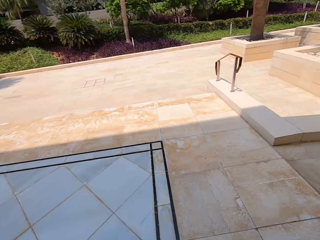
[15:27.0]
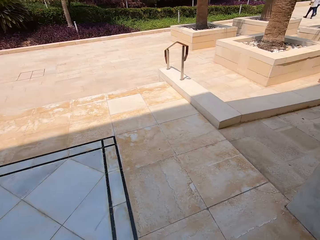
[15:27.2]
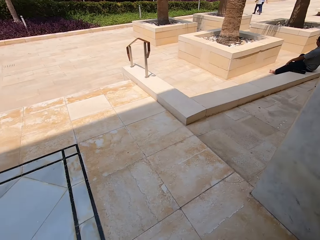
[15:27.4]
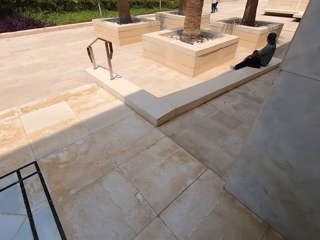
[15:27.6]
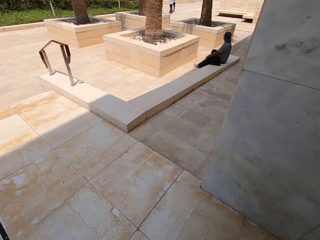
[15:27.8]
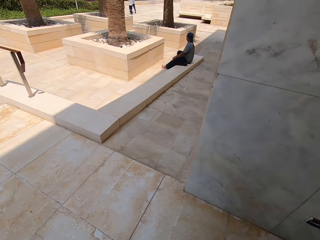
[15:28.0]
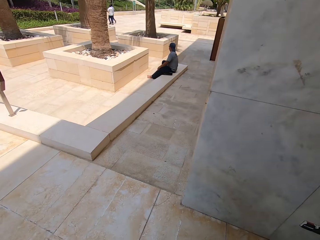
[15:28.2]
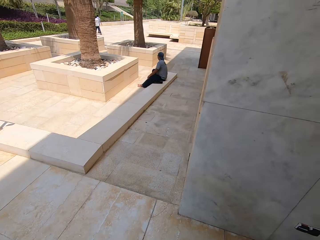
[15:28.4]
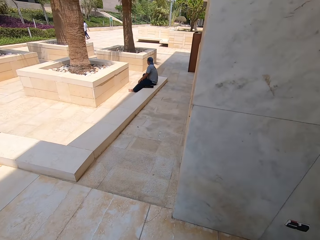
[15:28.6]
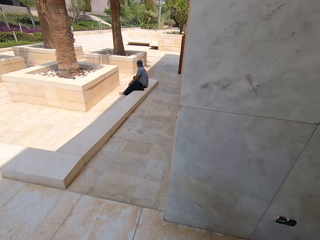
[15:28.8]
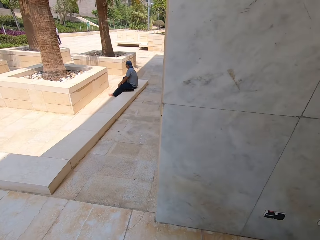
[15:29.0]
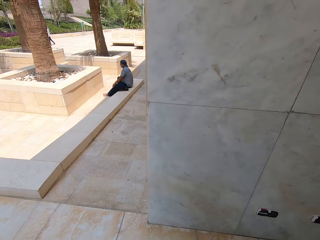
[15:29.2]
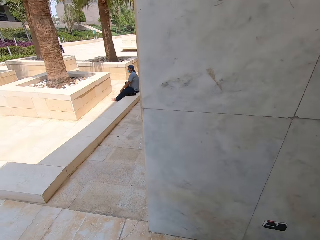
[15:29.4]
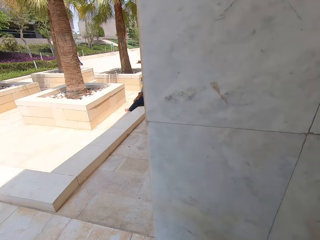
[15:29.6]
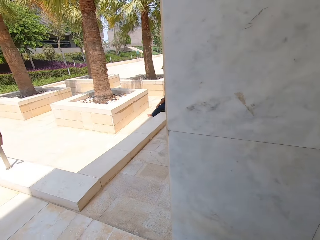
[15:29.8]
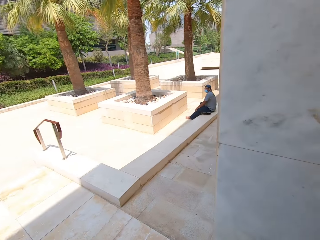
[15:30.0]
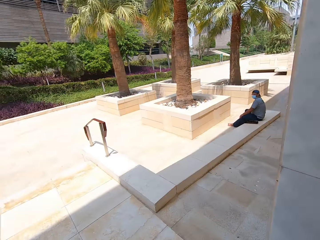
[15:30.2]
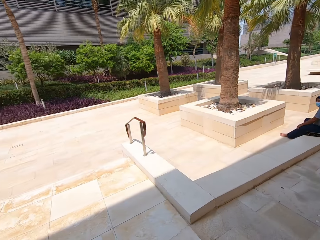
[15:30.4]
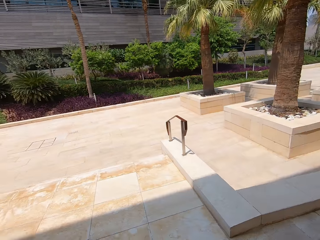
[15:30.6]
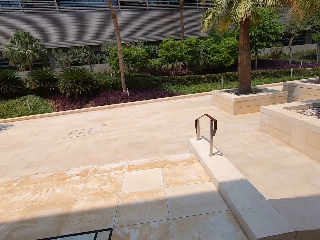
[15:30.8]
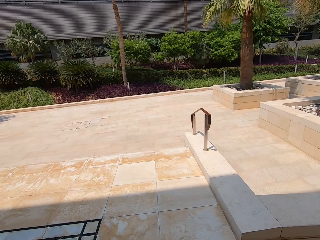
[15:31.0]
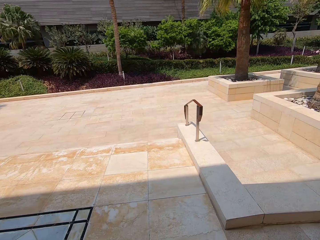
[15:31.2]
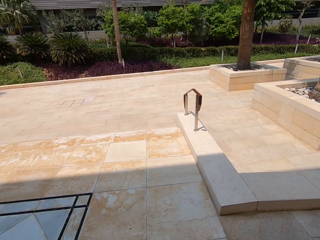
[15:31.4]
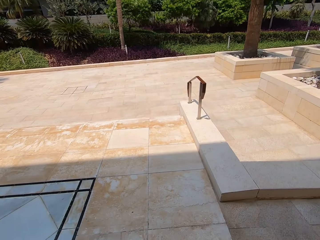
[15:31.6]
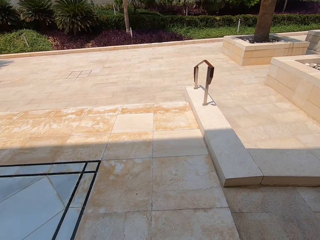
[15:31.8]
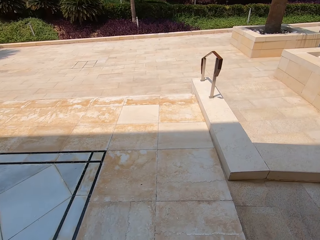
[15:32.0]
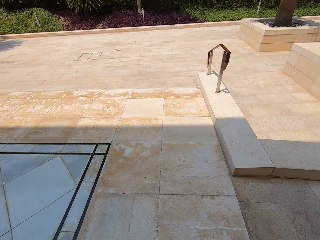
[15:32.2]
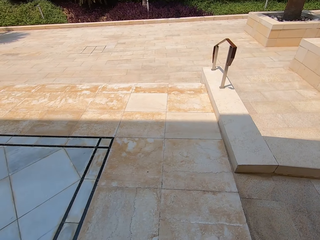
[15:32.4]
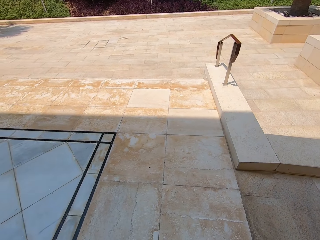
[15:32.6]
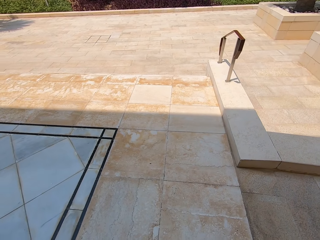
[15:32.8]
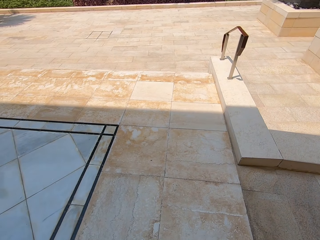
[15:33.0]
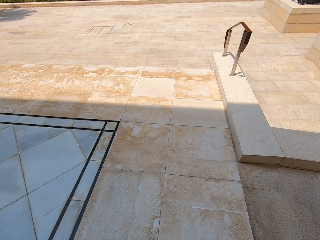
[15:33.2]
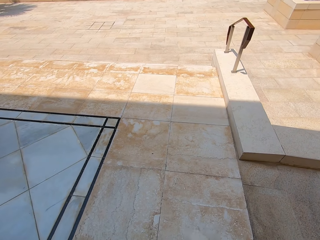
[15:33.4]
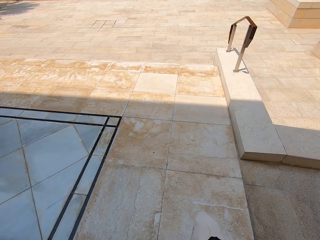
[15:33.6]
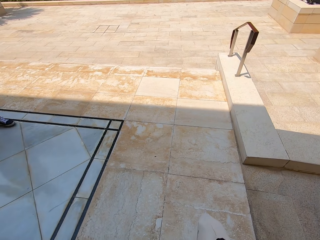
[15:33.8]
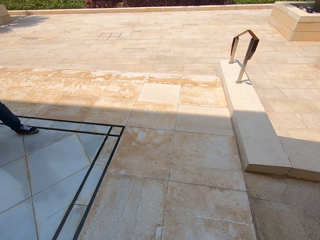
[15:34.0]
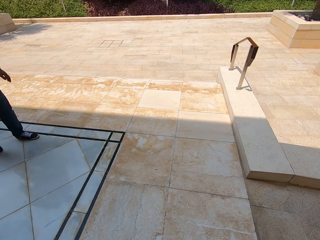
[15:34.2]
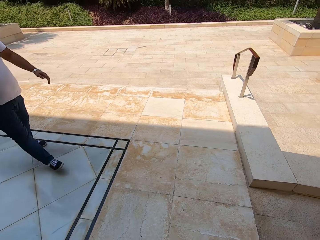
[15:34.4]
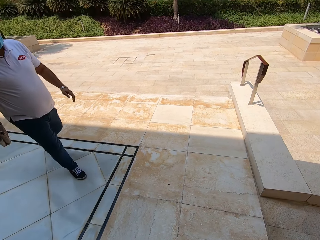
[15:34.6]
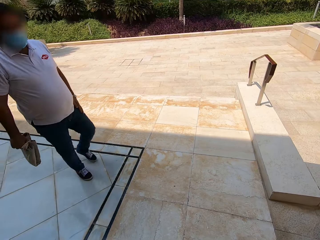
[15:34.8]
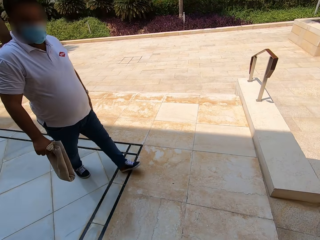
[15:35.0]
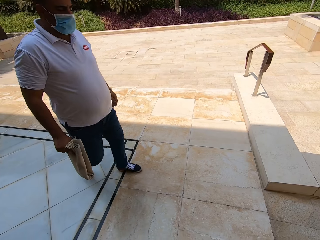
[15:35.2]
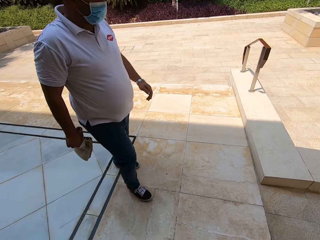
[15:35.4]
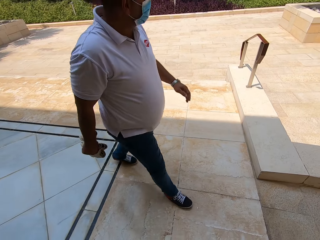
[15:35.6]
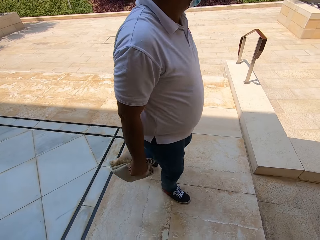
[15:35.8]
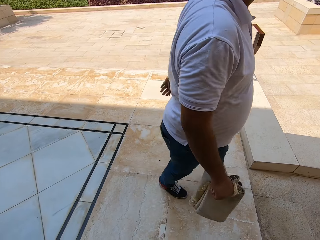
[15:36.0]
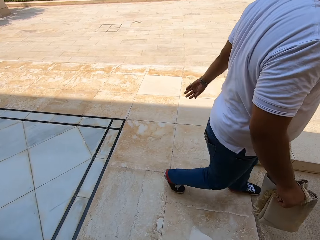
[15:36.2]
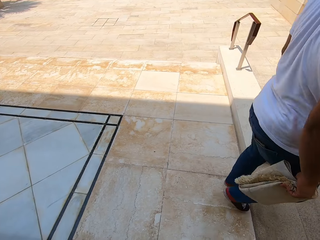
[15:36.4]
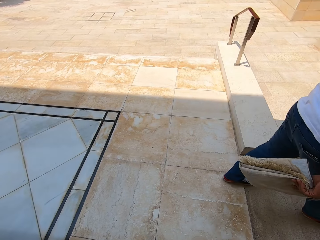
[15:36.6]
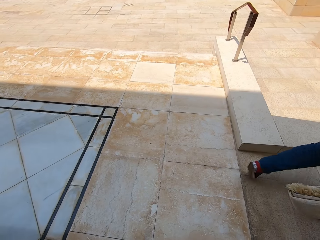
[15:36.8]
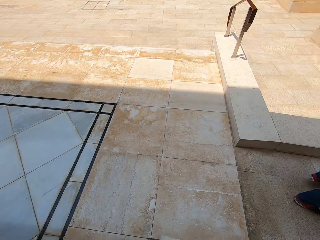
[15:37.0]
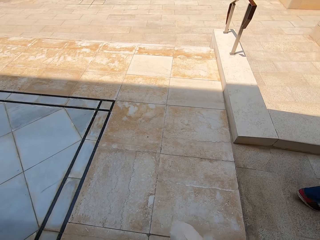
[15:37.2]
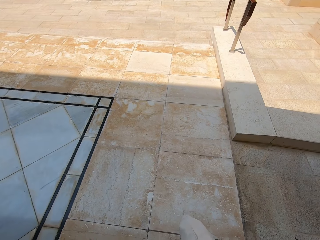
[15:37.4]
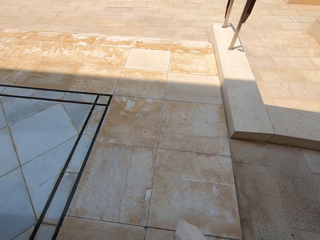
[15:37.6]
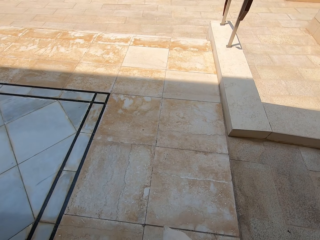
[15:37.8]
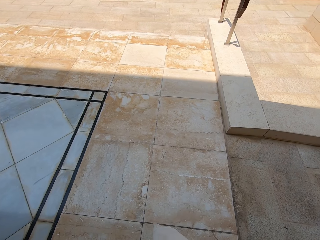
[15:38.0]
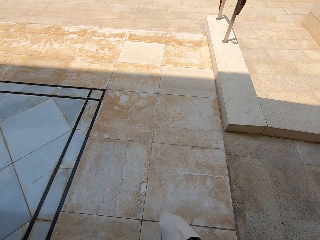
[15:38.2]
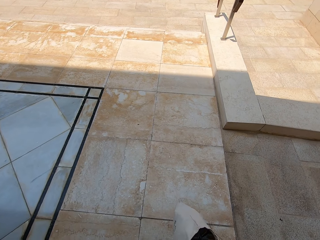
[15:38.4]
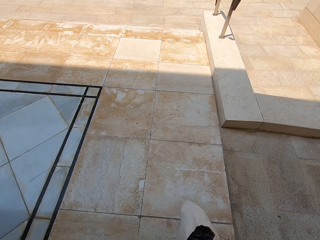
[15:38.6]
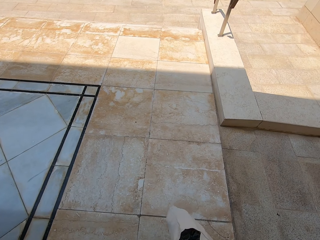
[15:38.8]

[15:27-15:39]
The camera wearer looks around. A man walks in front of the camera wearer.

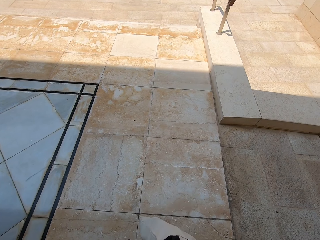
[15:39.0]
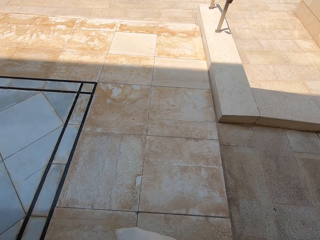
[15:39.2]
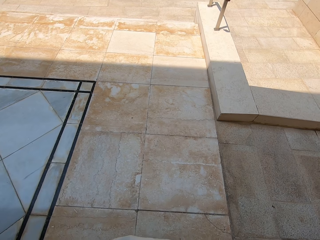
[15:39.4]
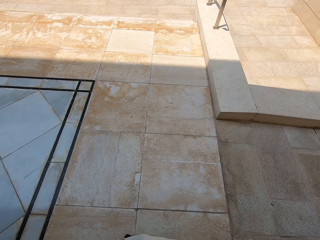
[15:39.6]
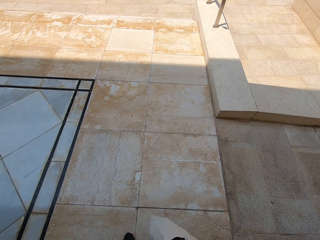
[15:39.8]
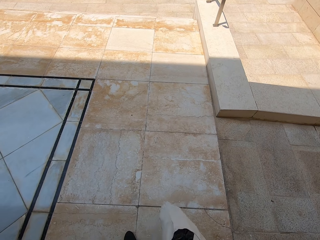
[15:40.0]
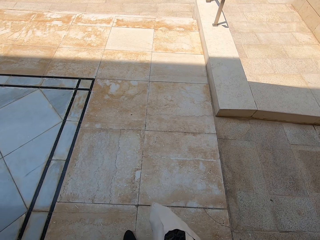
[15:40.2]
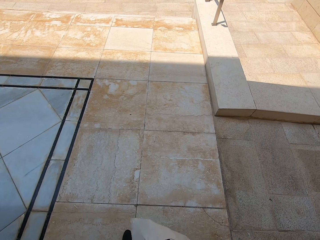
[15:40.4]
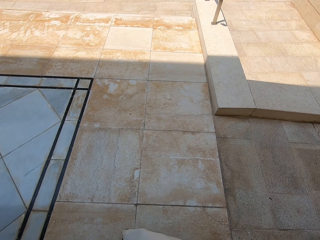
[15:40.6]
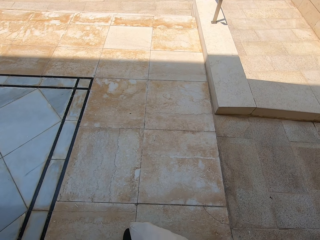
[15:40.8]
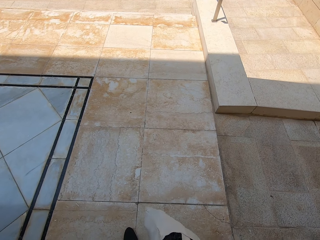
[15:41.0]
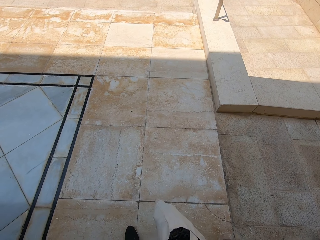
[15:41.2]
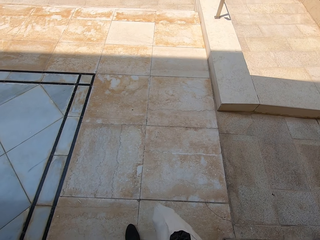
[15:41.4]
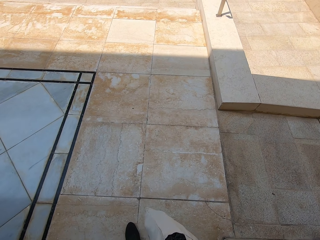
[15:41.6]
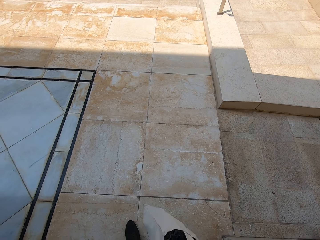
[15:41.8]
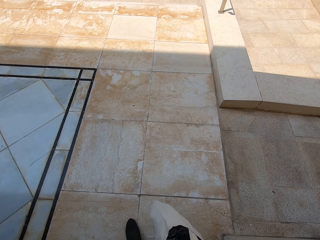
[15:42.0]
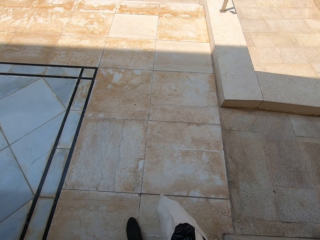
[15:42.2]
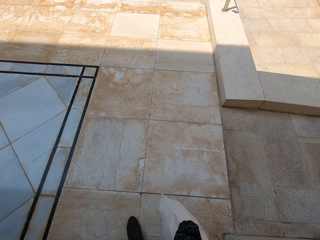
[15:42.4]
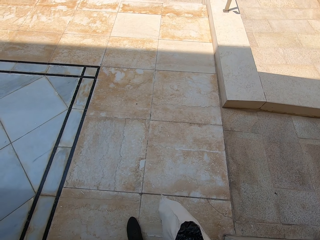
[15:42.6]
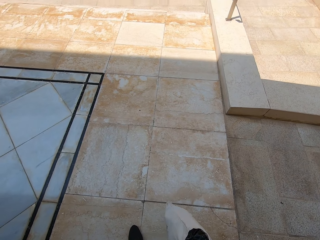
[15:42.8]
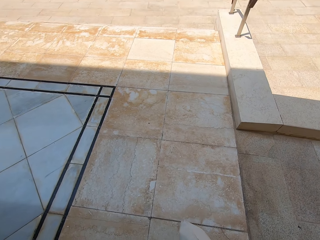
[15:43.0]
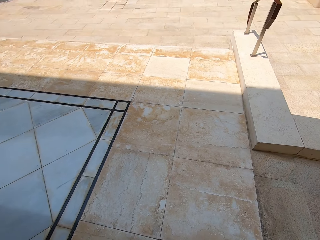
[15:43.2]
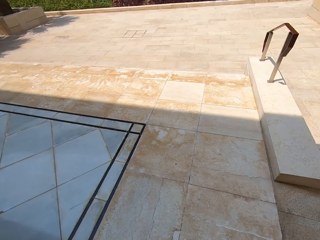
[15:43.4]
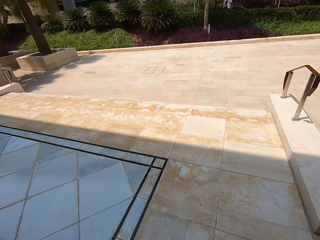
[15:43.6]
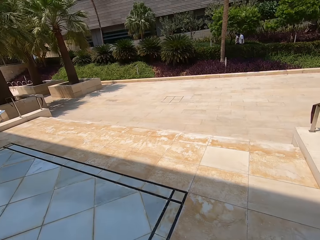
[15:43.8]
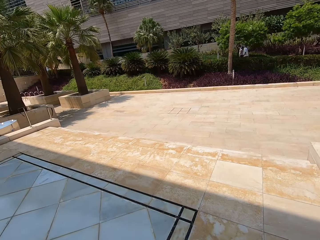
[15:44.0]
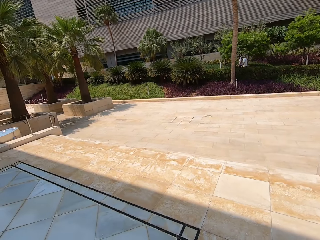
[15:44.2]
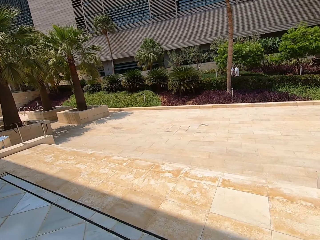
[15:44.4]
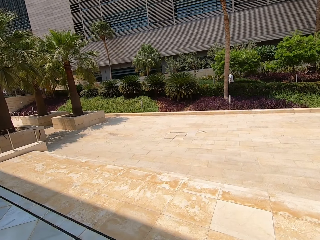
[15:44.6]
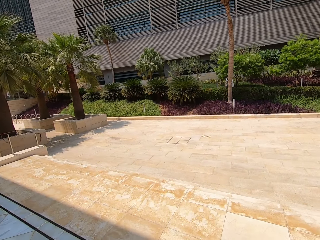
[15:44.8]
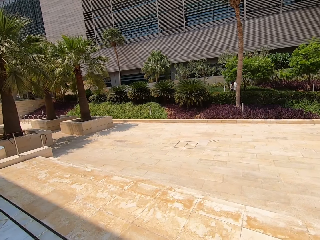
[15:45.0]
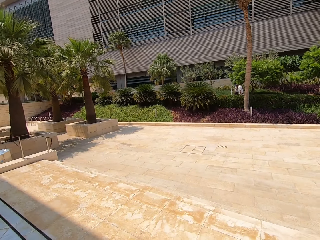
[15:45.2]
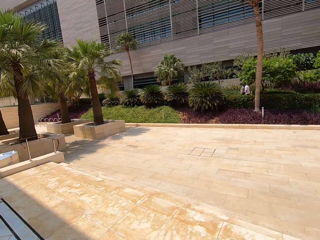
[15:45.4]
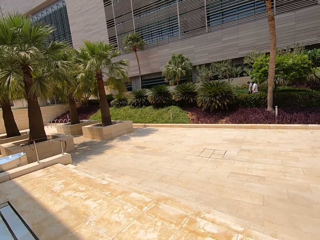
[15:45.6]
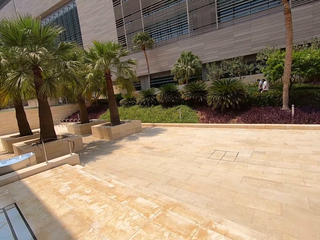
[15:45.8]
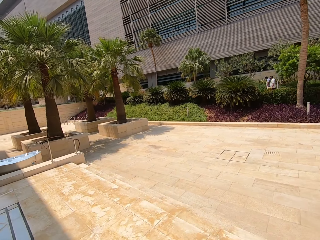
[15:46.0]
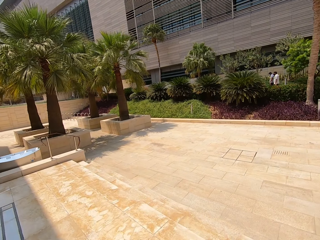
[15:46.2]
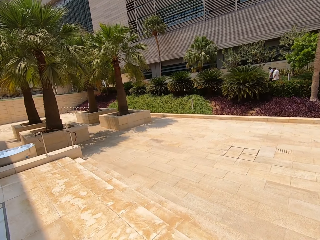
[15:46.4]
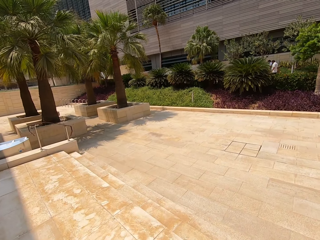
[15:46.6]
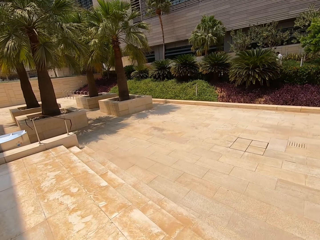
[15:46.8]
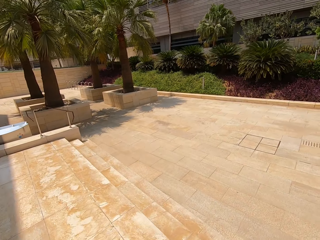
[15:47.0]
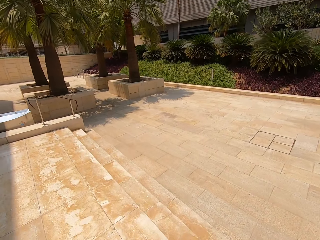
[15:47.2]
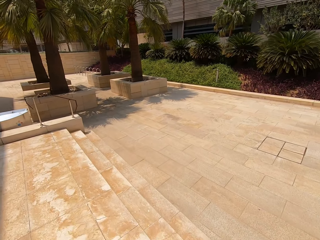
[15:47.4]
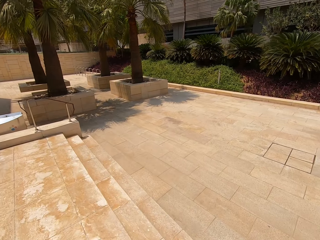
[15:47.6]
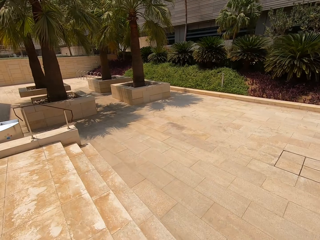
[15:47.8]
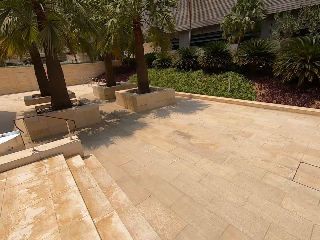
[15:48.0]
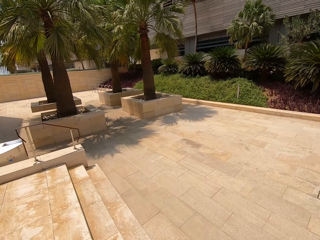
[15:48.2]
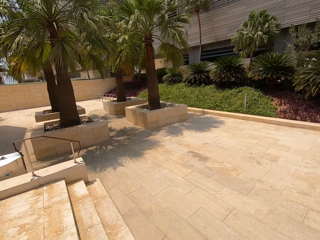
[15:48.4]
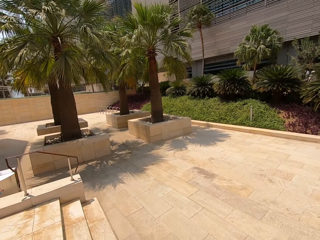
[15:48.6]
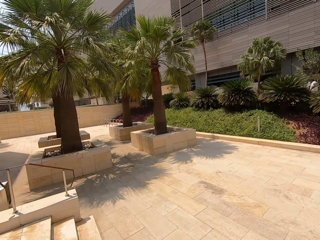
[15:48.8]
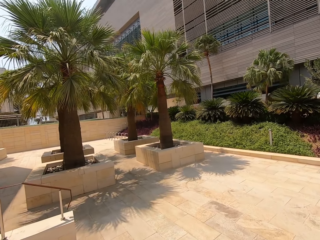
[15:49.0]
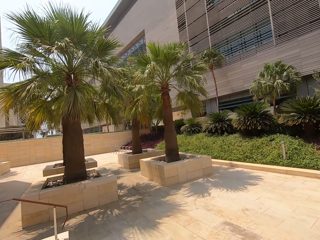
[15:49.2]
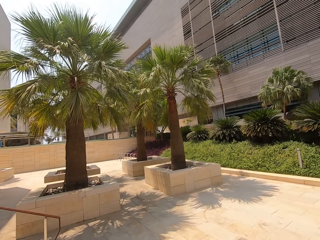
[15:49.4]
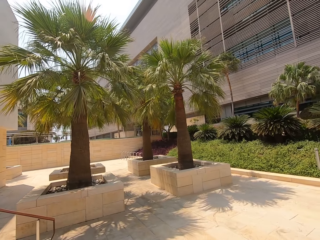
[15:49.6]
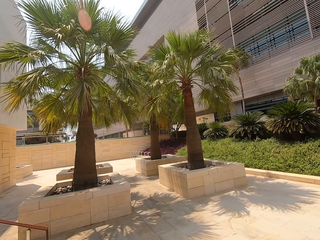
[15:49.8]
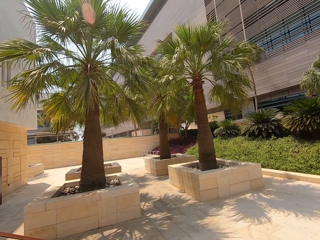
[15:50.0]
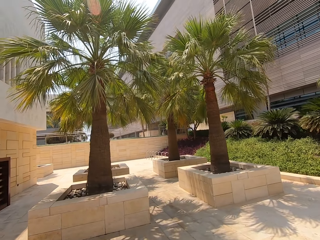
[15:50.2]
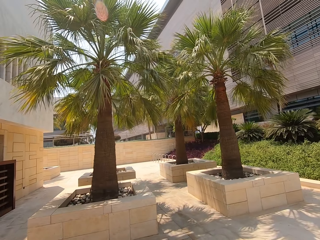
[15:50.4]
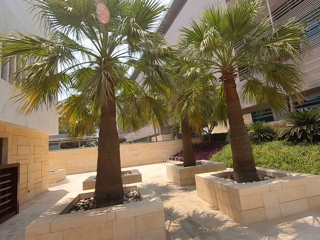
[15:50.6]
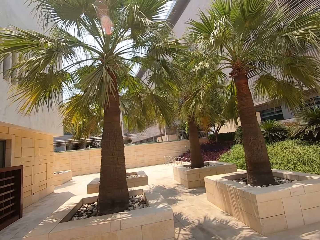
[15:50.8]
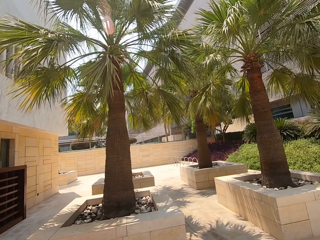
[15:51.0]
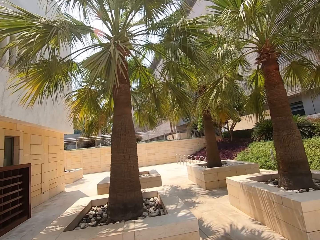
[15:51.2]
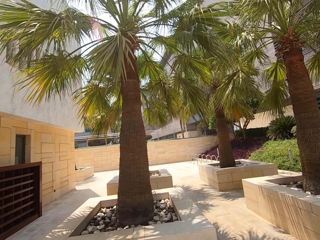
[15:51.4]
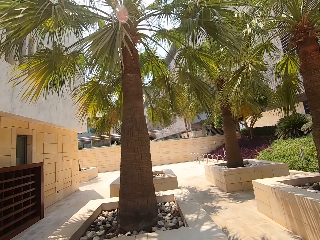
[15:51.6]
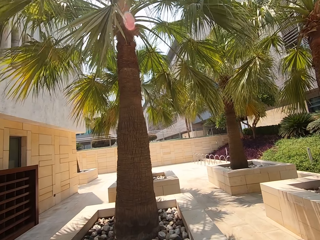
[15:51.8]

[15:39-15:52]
The camera wearer walks outside on the pavement.
